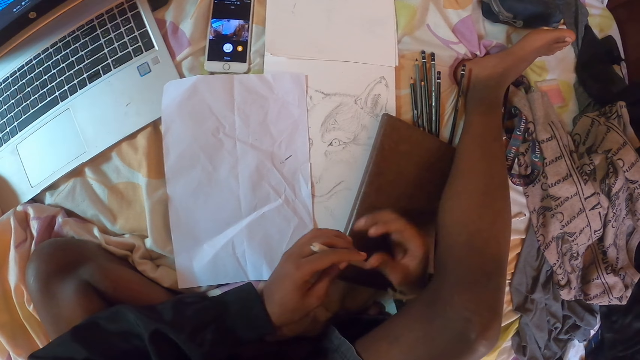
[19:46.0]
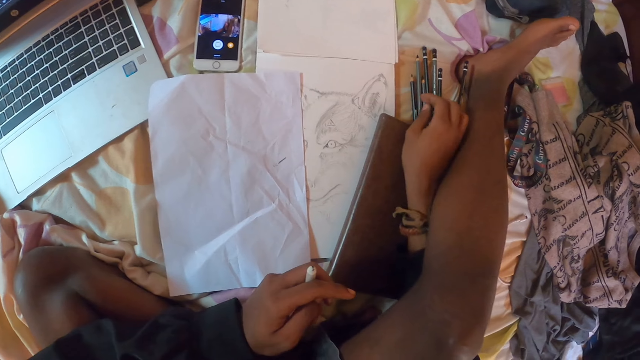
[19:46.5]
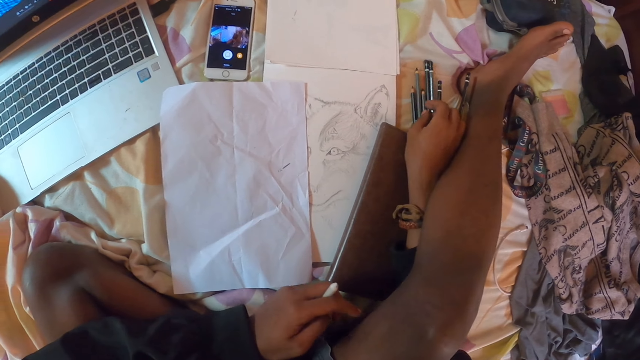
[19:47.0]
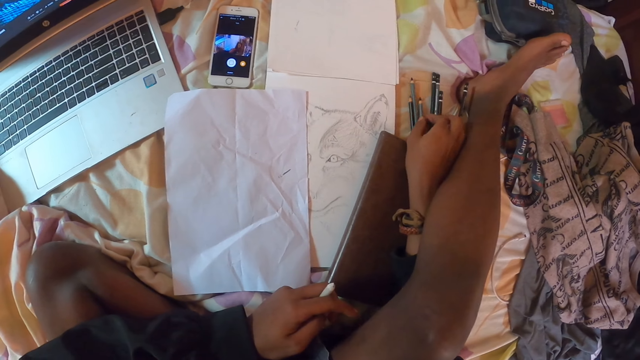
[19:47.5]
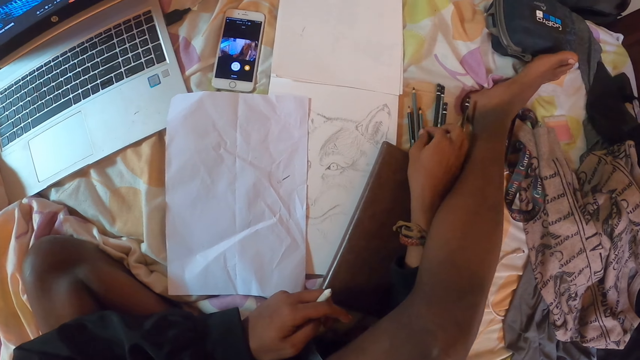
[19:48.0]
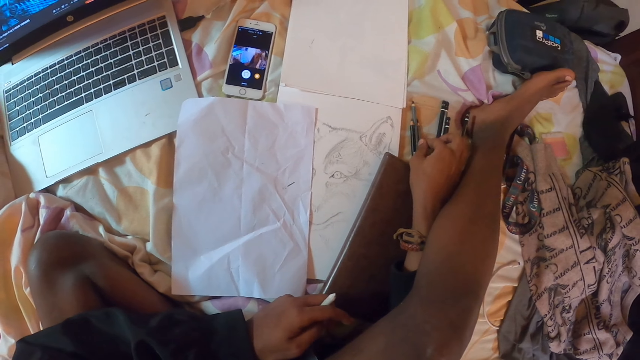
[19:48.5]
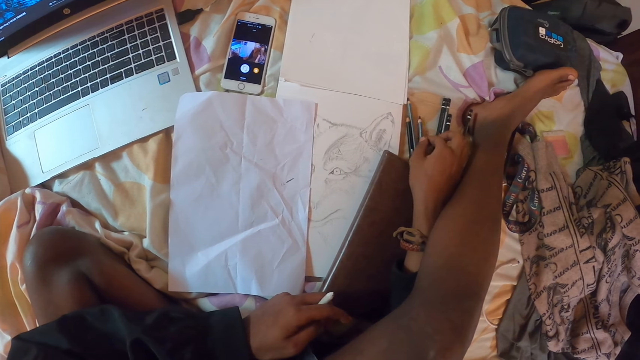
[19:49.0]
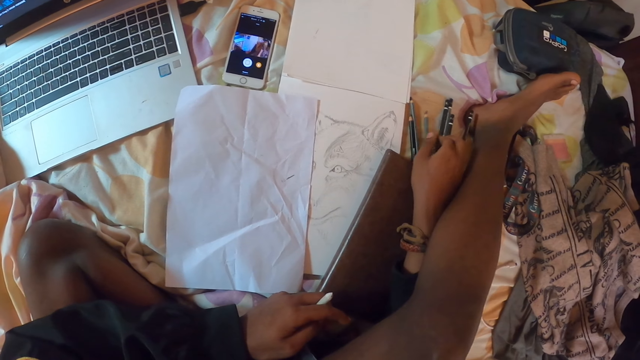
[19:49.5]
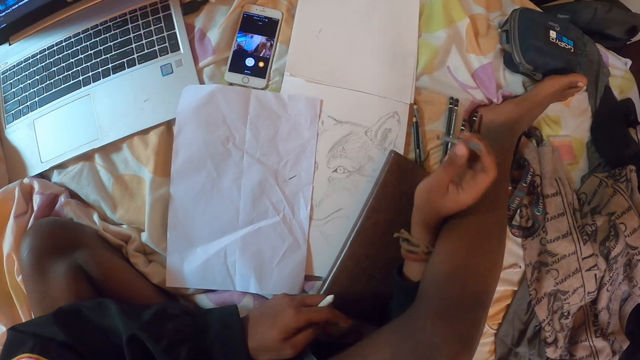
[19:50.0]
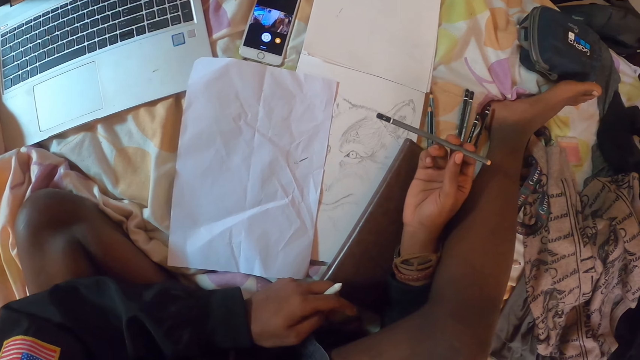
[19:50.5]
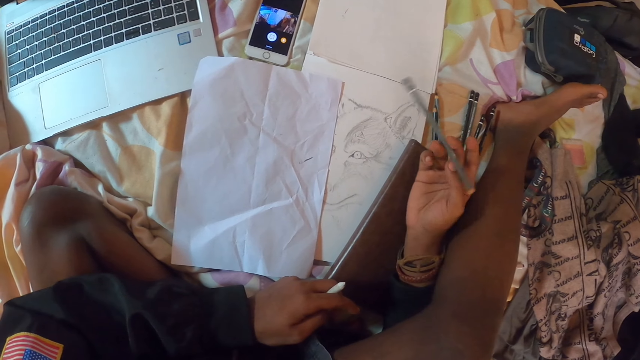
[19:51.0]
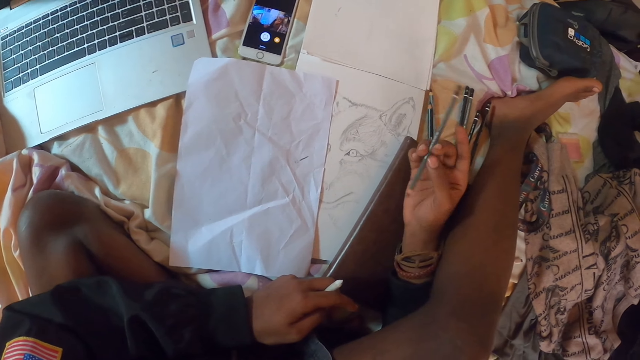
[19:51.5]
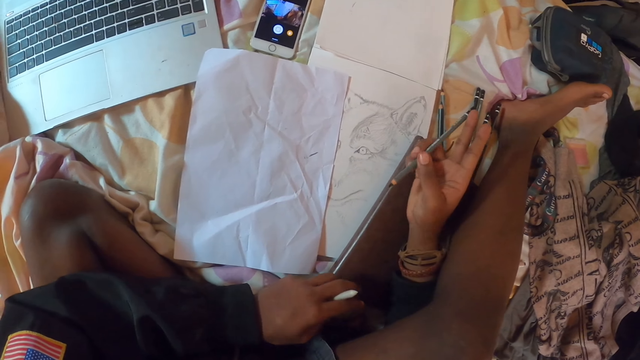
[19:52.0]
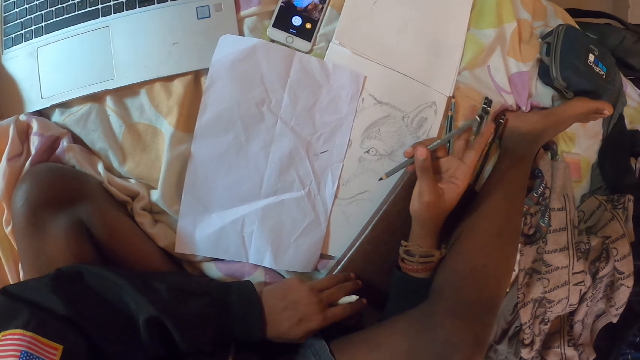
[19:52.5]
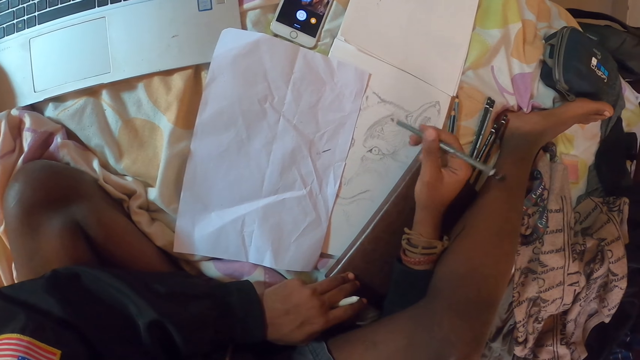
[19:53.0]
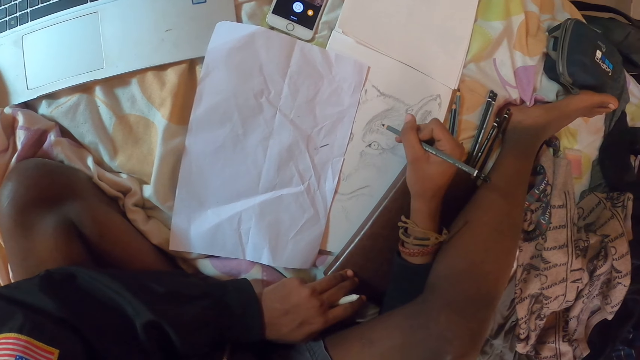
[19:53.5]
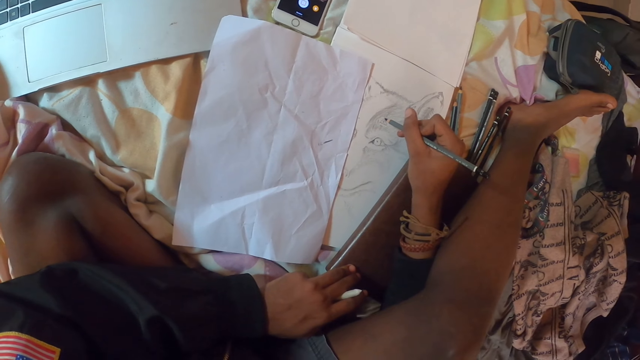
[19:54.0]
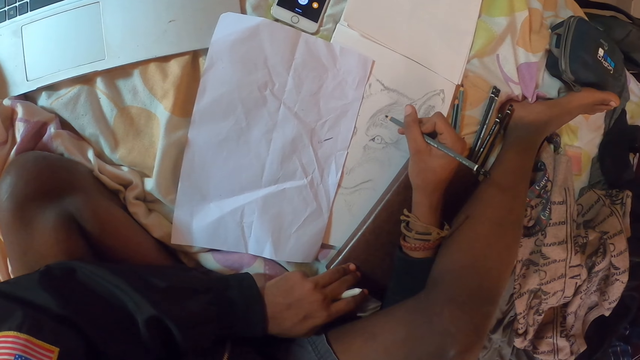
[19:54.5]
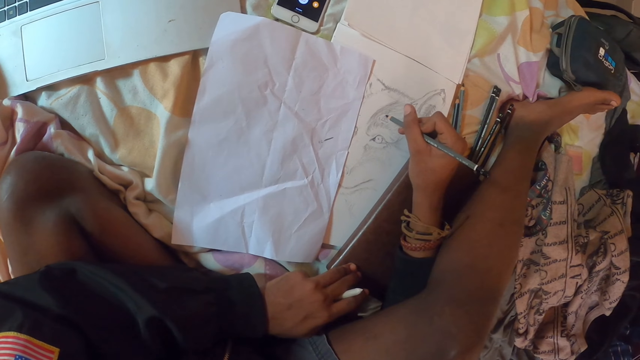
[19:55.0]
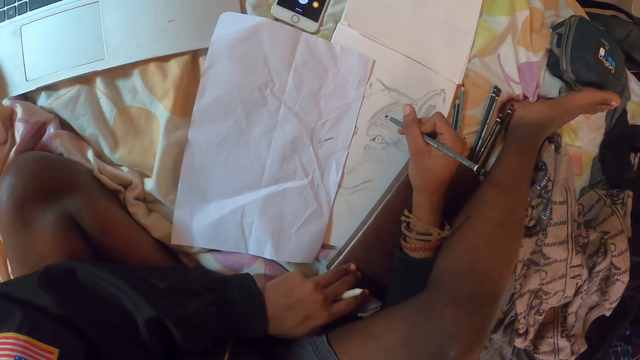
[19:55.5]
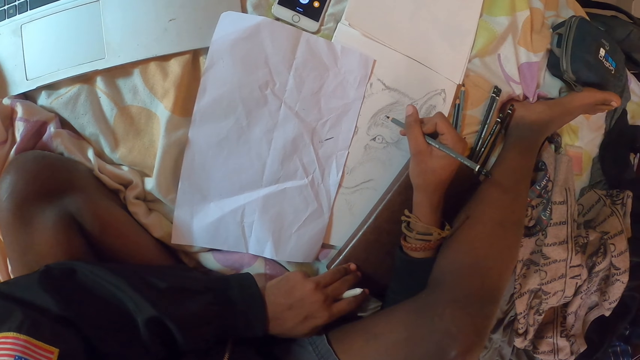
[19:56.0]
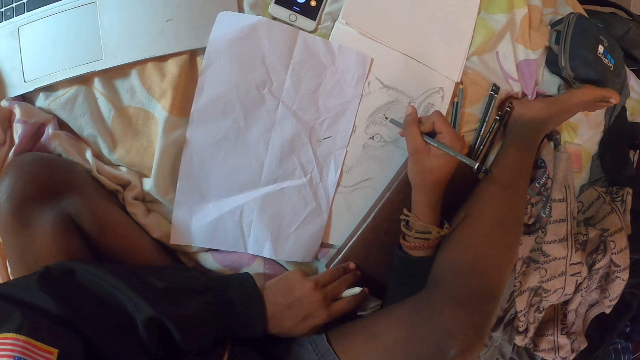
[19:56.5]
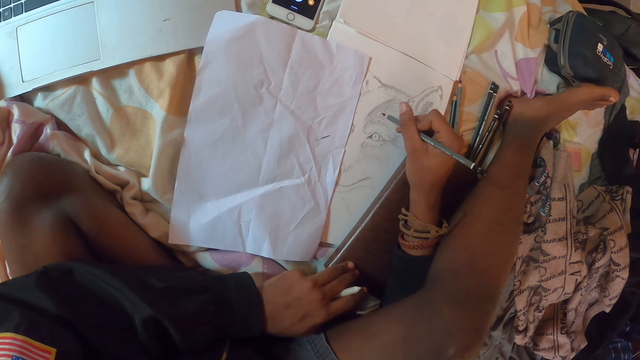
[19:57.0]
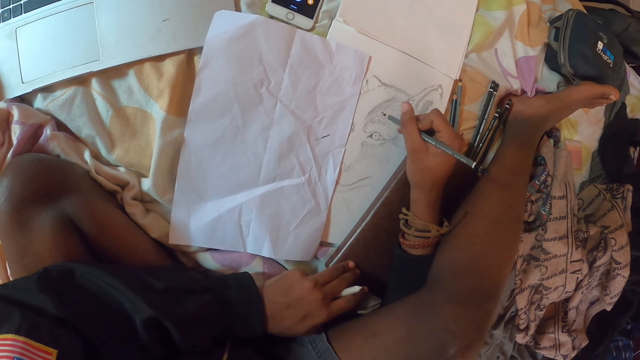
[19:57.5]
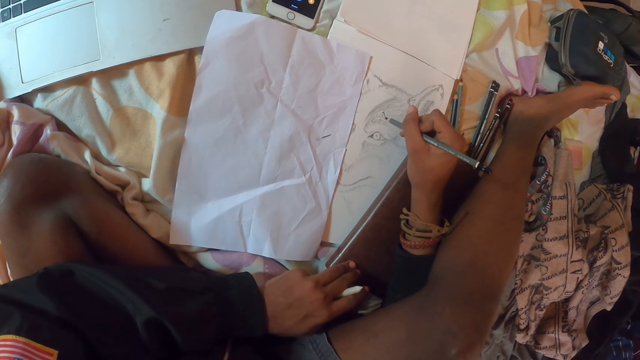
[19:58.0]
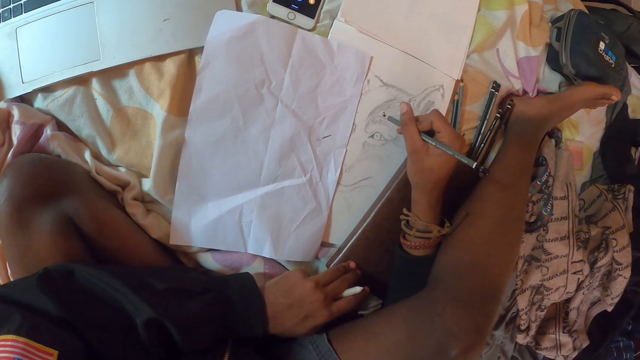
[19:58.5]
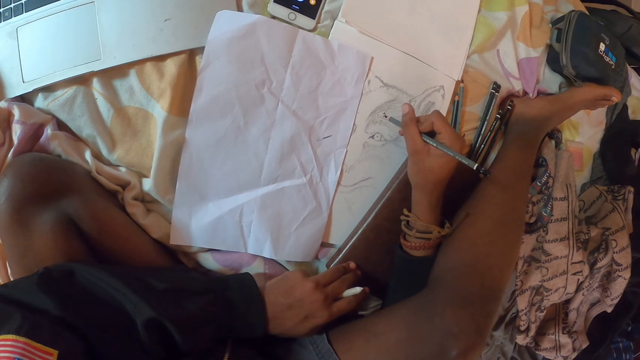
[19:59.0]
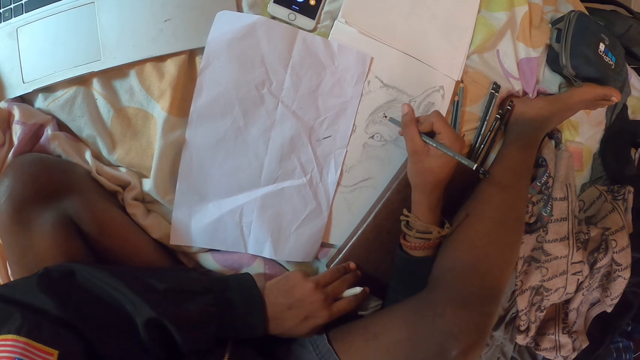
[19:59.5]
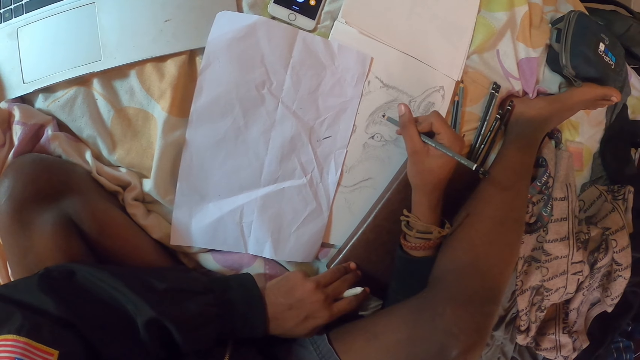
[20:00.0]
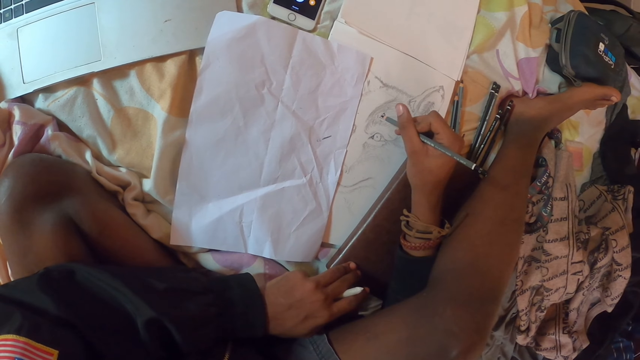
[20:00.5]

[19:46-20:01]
The camera wearer passes the marker pen to the left hand. They select a pencil. They pick up the pencil. They examine the pencil. They draw a picture on a drawing paper with the pencil.

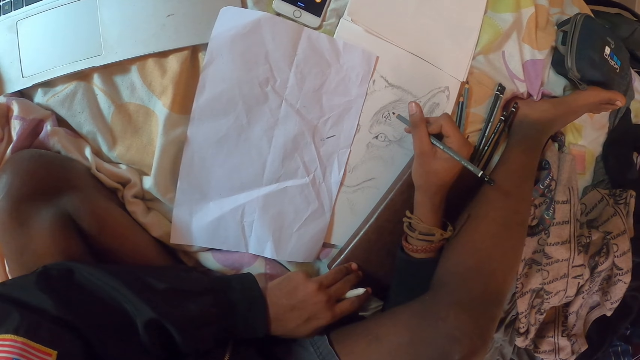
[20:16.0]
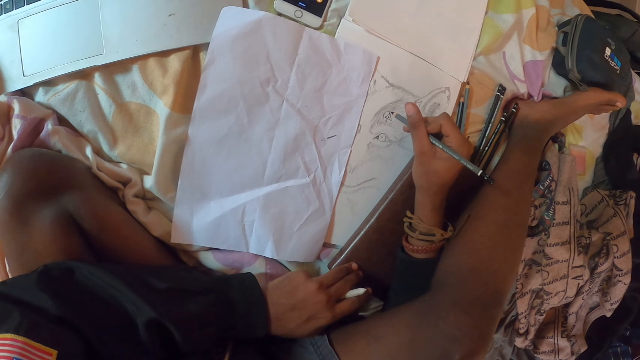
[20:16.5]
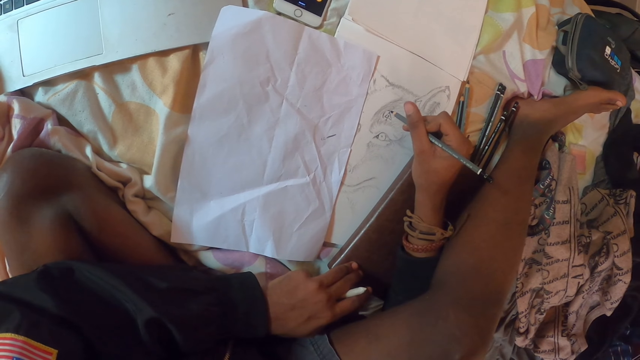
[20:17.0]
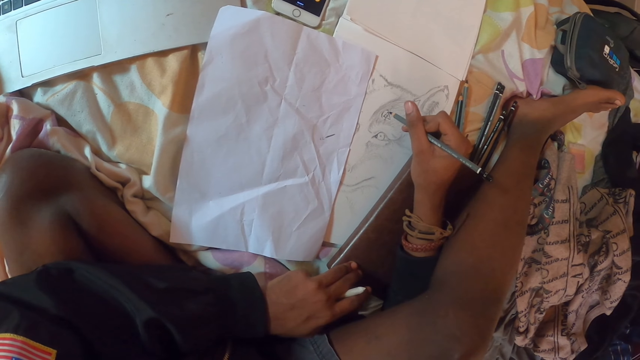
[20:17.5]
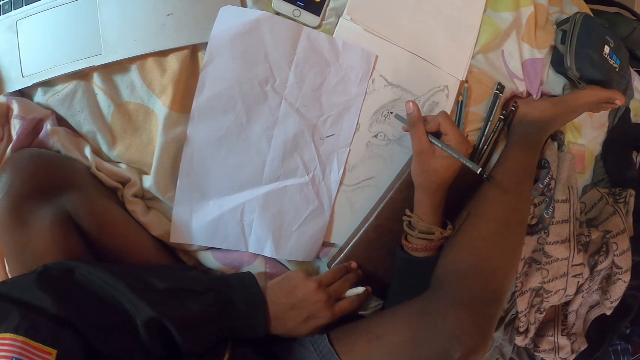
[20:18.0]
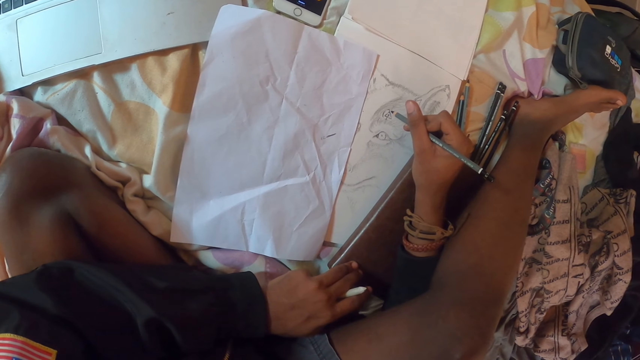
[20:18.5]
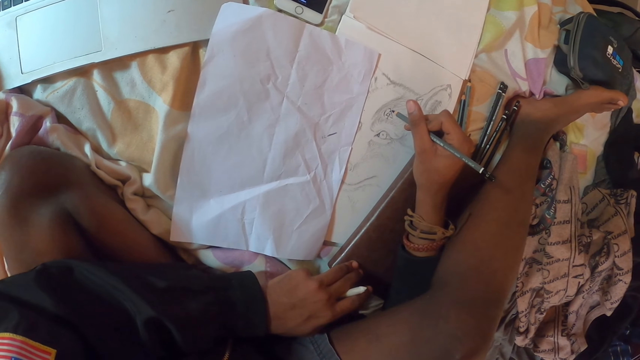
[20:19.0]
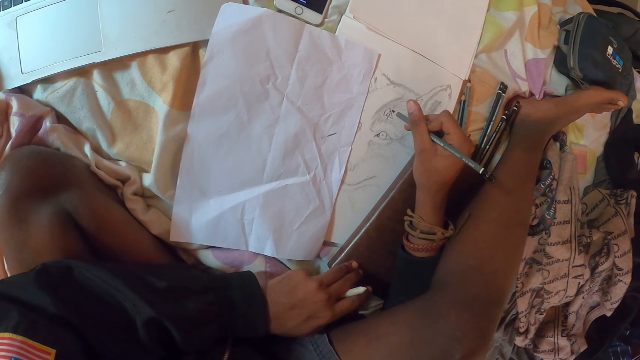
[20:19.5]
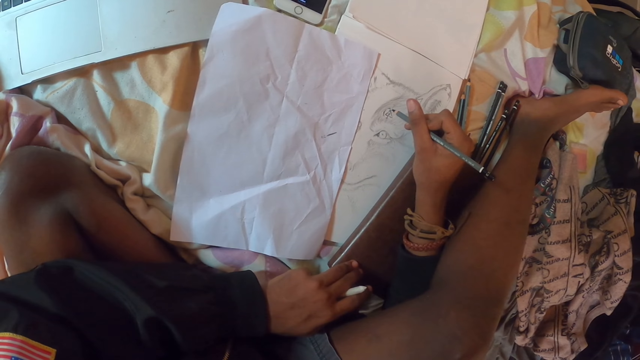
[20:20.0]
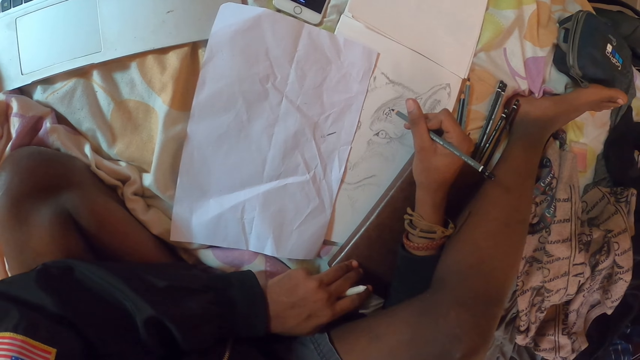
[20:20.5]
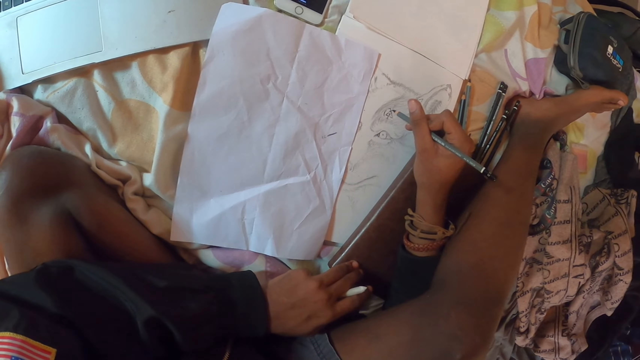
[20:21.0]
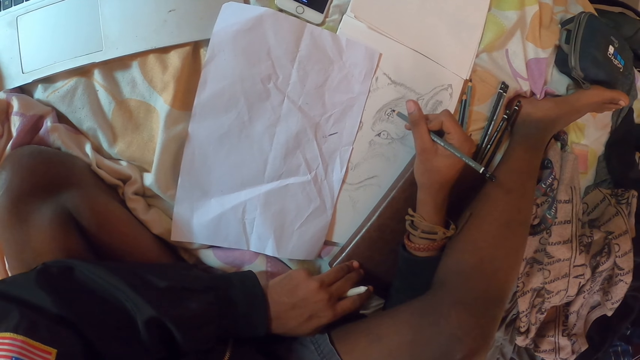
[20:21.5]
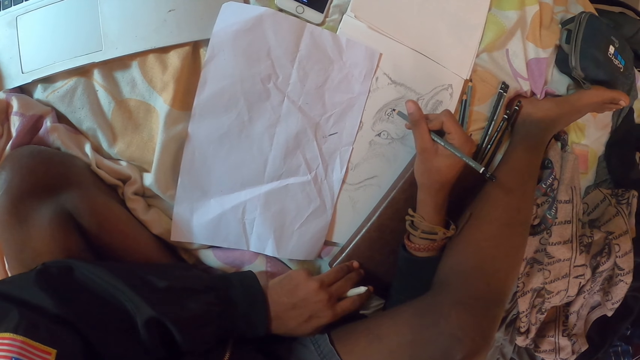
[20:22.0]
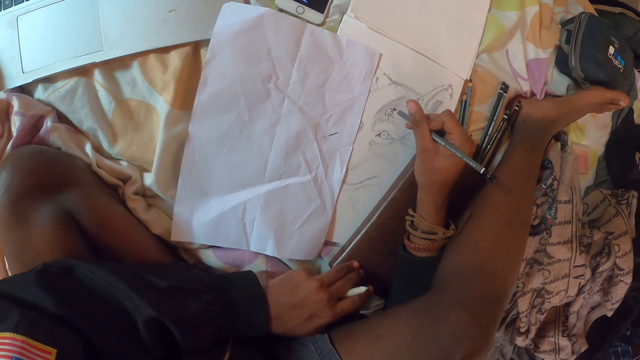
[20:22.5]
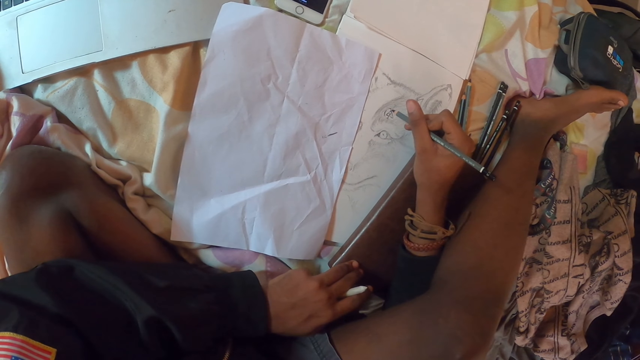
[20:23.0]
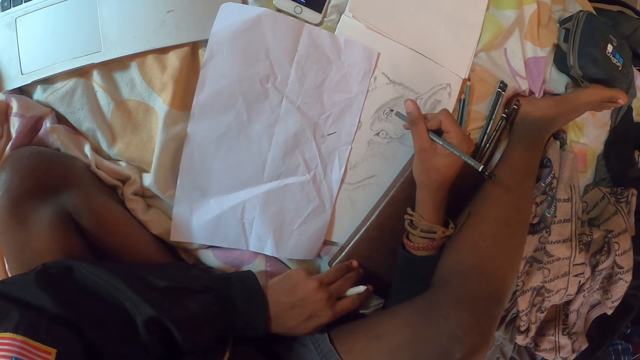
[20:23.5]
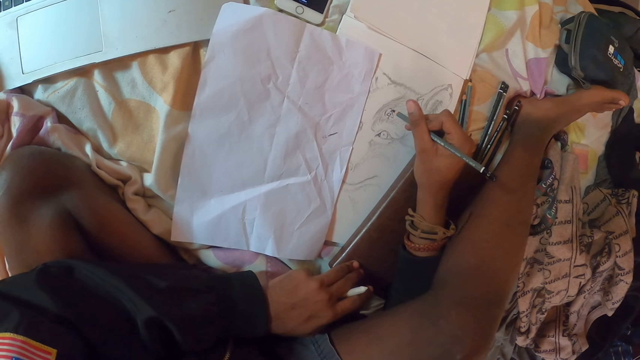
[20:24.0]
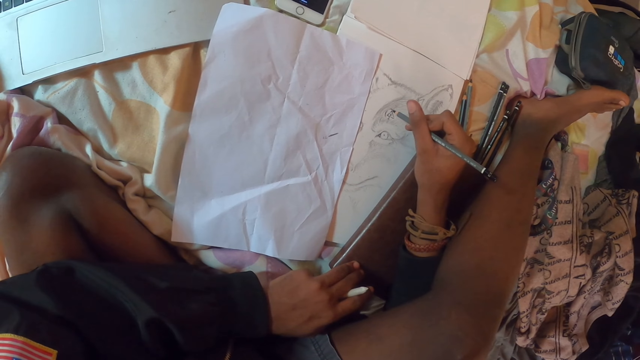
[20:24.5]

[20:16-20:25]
The camera wearer holds the pencil. They draw a picture on a drawing paper with the pencil.
